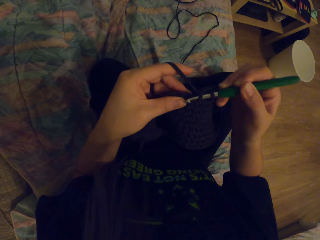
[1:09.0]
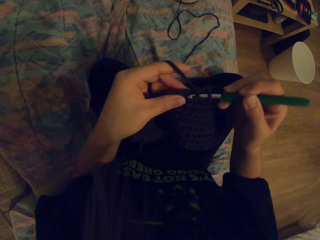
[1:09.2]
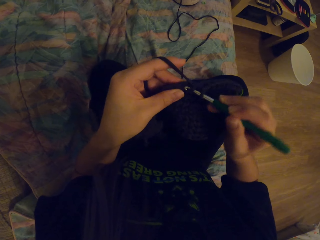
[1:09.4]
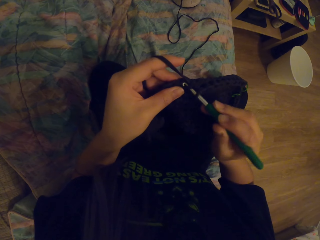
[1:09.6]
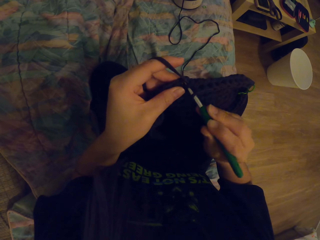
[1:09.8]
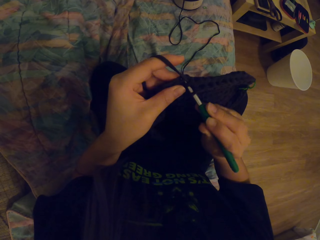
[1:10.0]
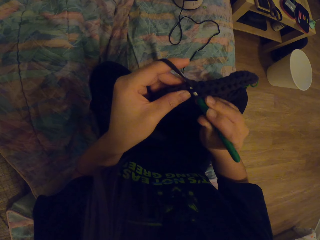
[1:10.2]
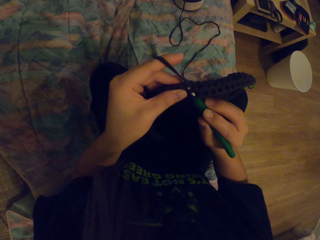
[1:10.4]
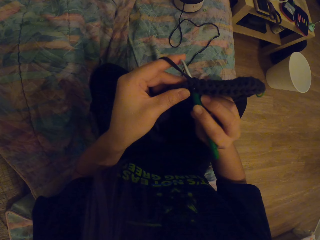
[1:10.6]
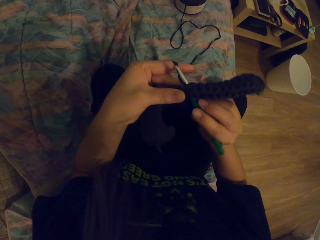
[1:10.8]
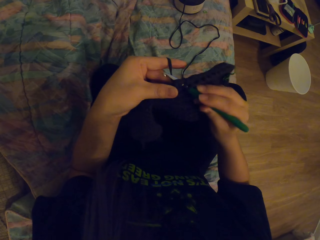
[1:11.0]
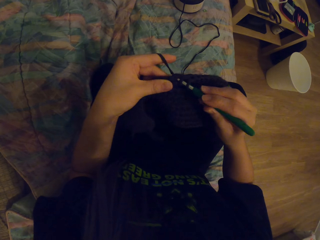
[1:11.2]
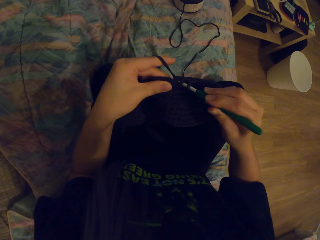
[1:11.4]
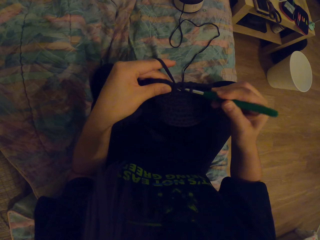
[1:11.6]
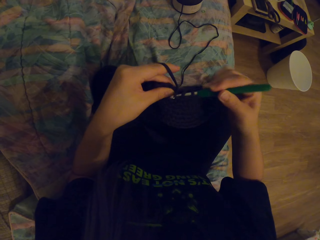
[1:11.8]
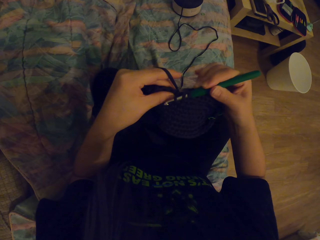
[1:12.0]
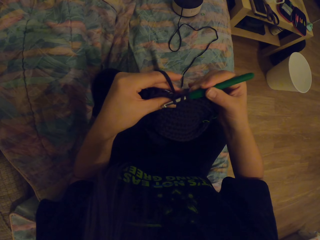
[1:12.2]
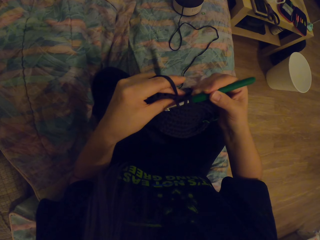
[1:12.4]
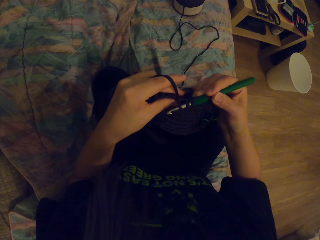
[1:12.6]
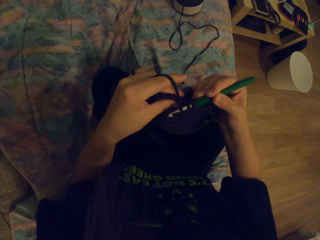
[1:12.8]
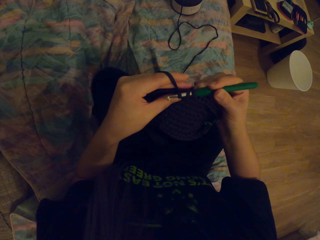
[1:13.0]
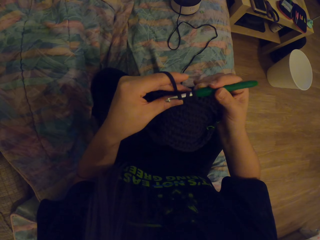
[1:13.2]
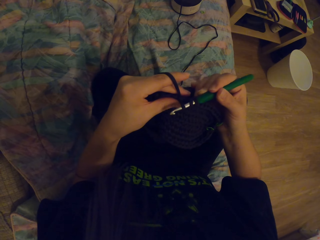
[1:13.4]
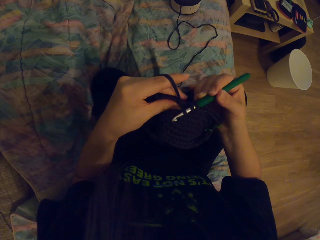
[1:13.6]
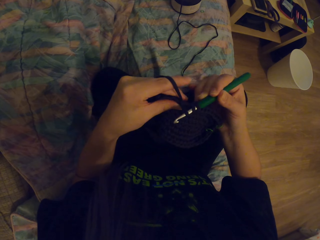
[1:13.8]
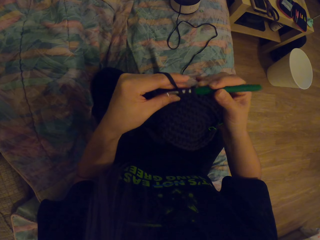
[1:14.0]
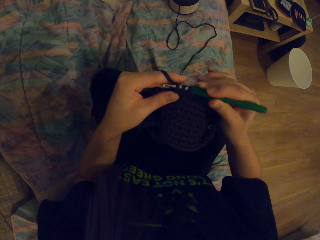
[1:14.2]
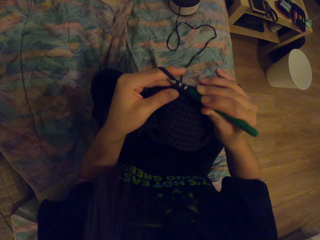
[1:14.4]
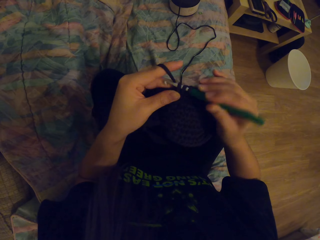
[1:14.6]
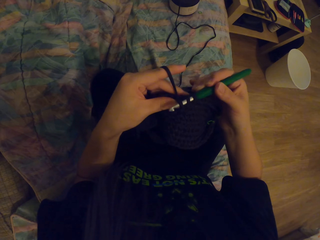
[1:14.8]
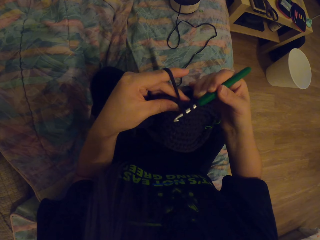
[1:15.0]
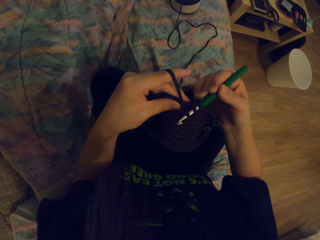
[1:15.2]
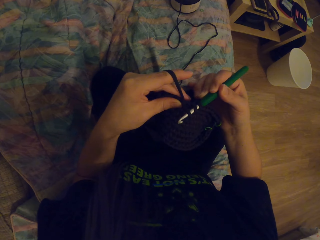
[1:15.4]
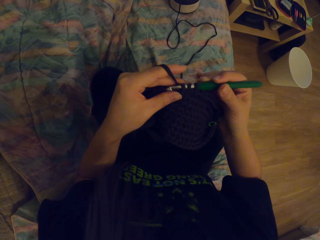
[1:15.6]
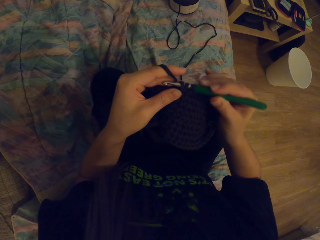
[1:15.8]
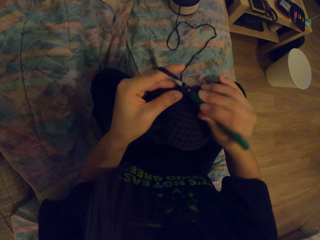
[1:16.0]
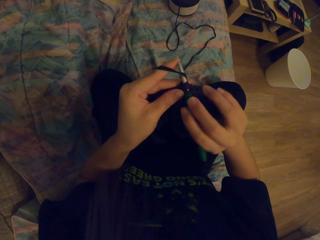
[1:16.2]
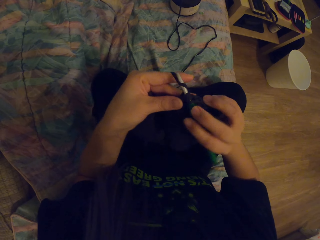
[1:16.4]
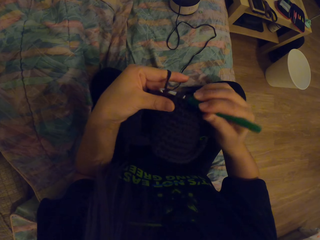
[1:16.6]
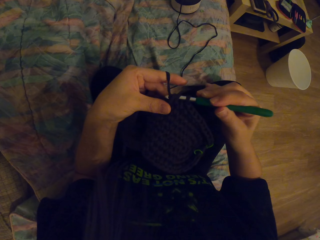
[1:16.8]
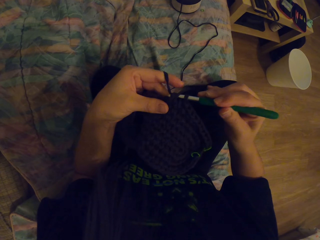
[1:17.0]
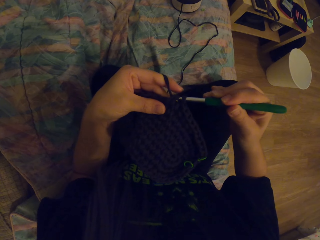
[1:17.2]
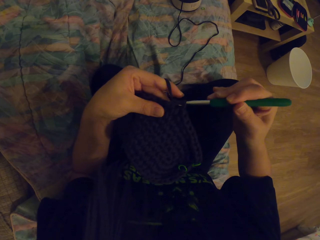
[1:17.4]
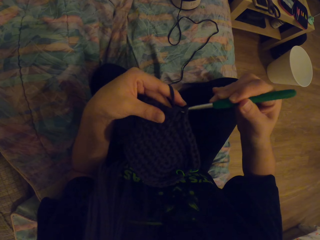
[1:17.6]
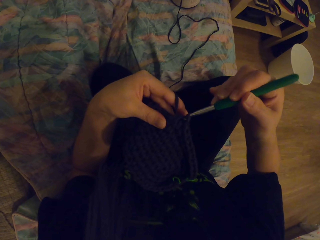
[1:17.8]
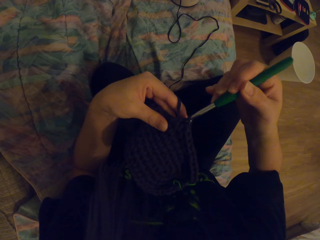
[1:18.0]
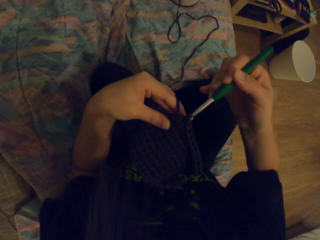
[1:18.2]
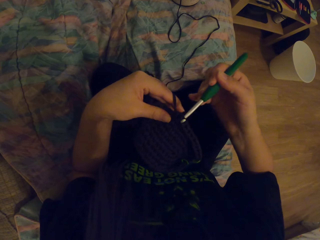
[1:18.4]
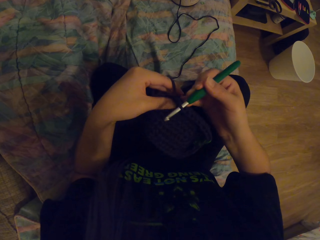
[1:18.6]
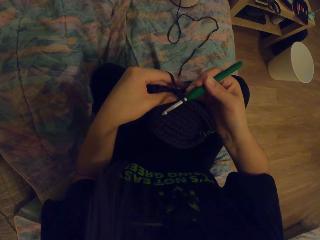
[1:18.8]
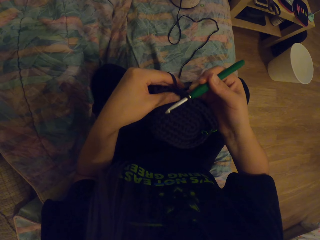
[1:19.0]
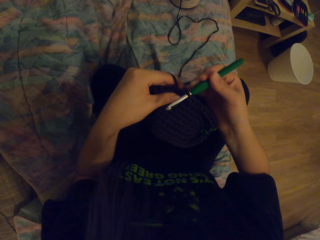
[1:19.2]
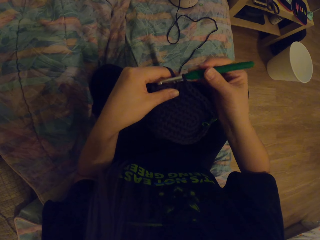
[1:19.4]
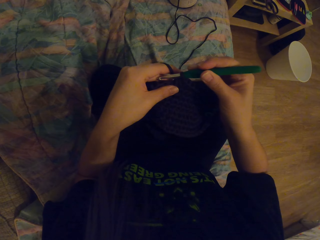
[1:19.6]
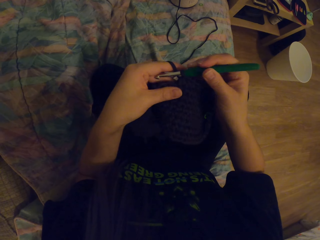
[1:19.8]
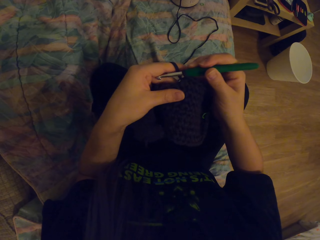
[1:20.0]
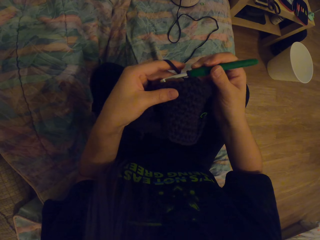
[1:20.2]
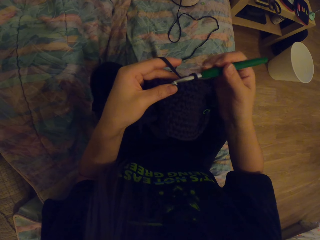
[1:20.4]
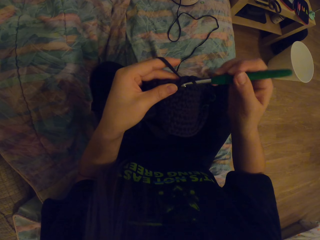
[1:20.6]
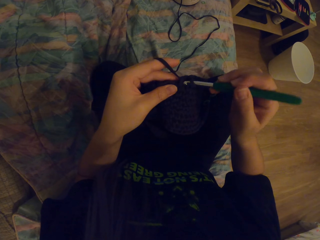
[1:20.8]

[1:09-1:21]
The camera wearer pulls the yarn with the hook. They crochet a garment using the yarn and the hook.

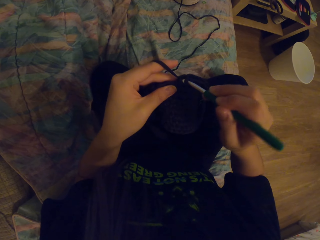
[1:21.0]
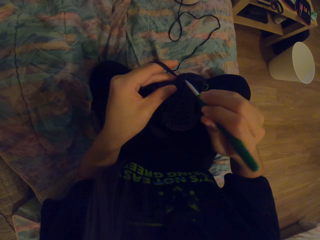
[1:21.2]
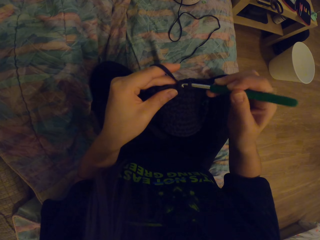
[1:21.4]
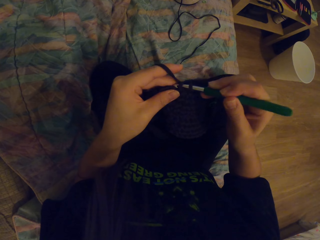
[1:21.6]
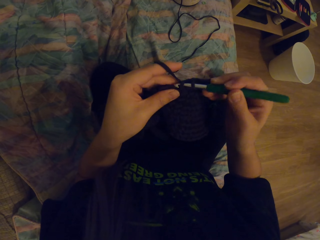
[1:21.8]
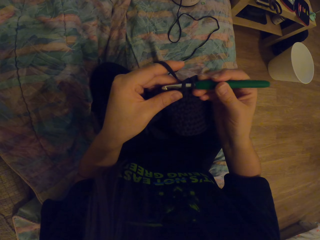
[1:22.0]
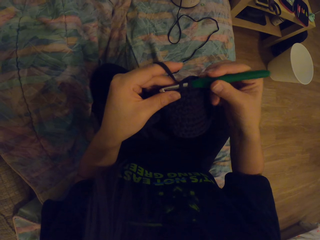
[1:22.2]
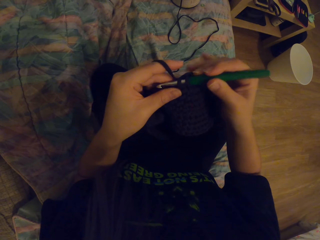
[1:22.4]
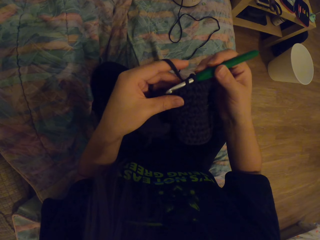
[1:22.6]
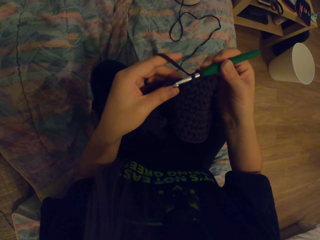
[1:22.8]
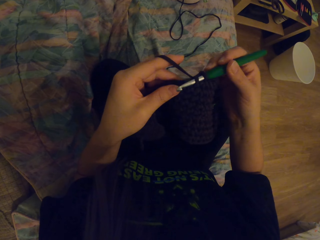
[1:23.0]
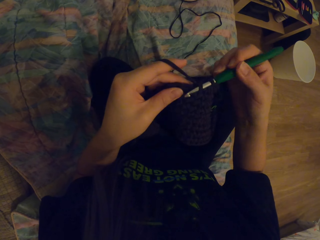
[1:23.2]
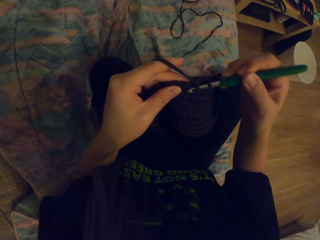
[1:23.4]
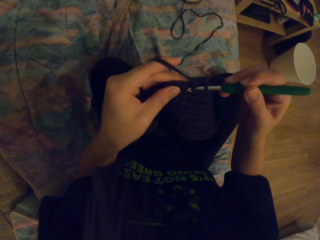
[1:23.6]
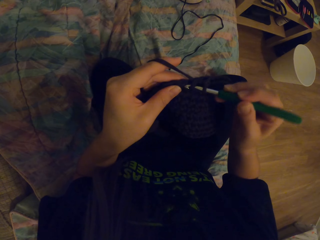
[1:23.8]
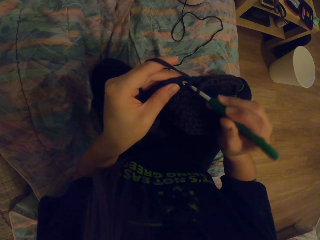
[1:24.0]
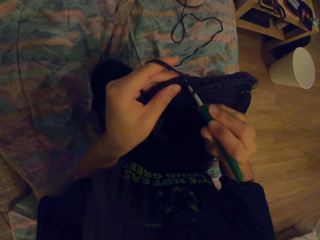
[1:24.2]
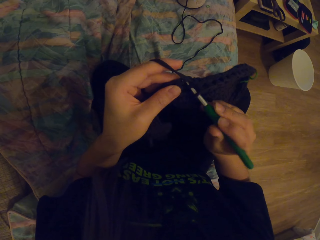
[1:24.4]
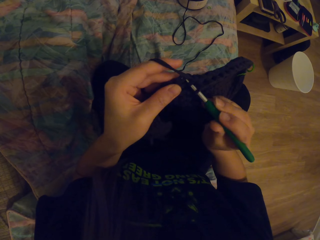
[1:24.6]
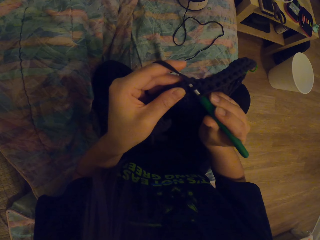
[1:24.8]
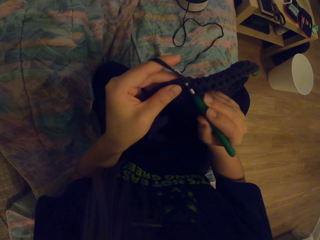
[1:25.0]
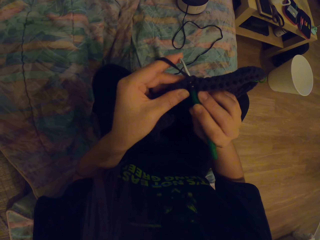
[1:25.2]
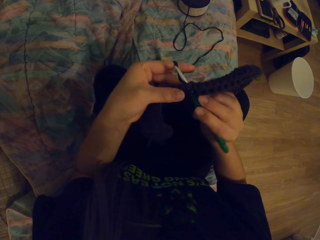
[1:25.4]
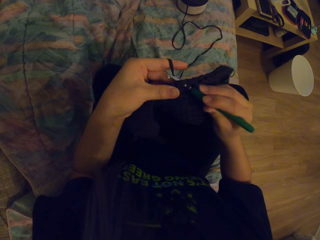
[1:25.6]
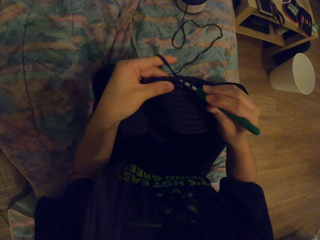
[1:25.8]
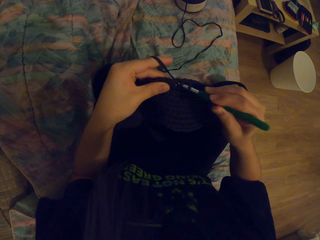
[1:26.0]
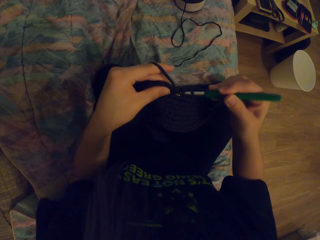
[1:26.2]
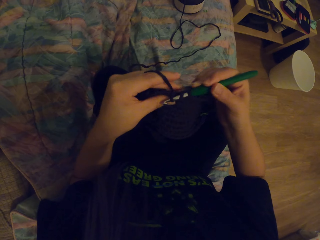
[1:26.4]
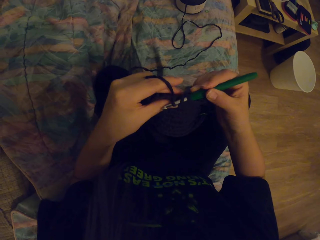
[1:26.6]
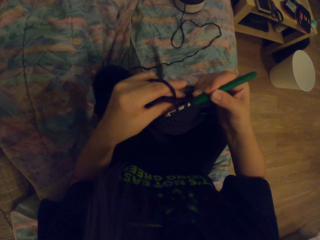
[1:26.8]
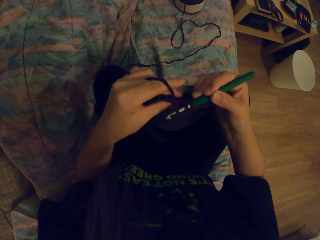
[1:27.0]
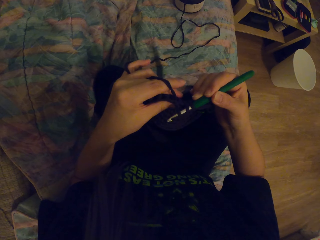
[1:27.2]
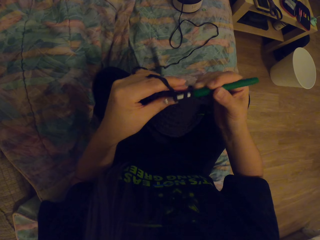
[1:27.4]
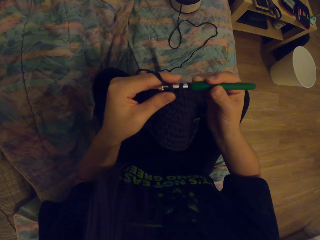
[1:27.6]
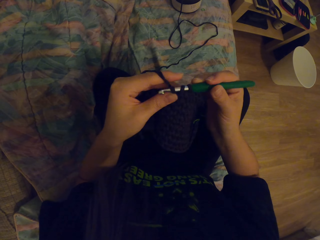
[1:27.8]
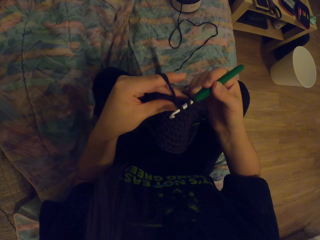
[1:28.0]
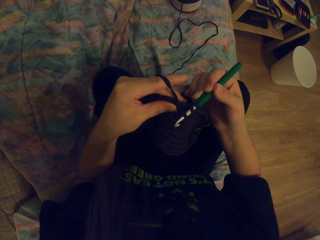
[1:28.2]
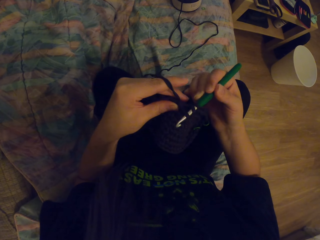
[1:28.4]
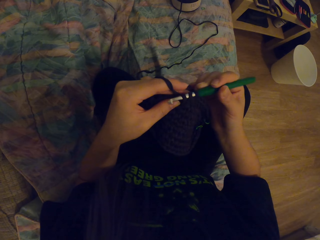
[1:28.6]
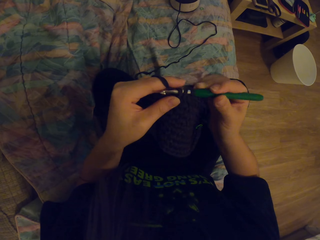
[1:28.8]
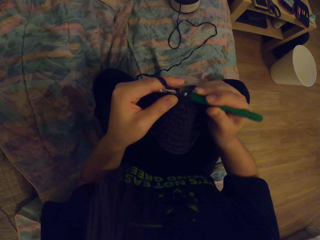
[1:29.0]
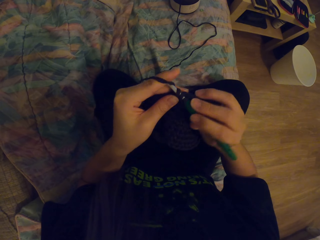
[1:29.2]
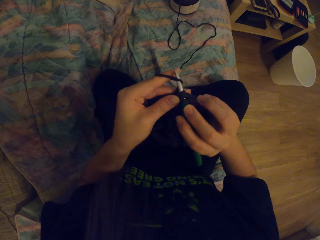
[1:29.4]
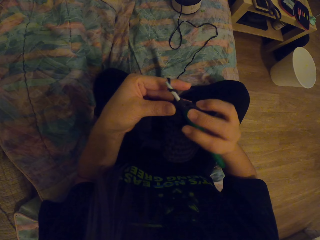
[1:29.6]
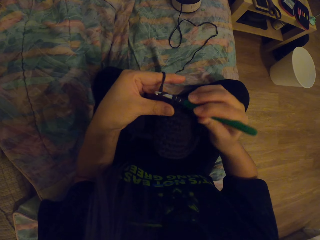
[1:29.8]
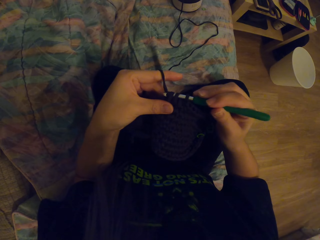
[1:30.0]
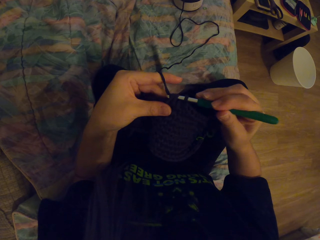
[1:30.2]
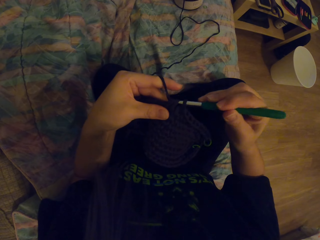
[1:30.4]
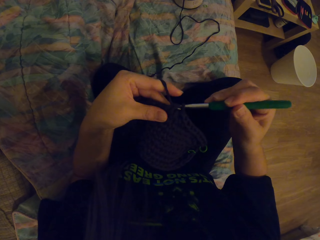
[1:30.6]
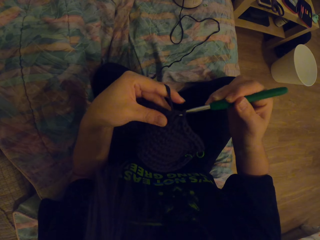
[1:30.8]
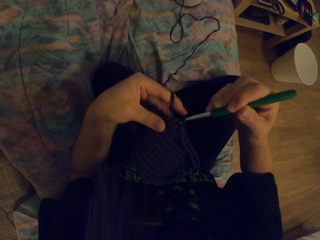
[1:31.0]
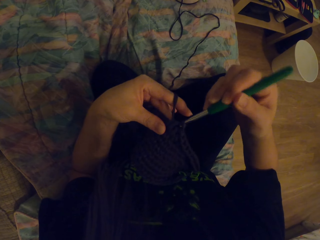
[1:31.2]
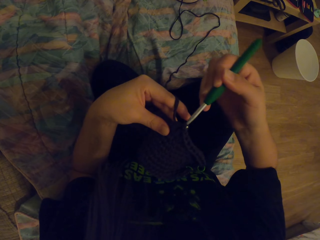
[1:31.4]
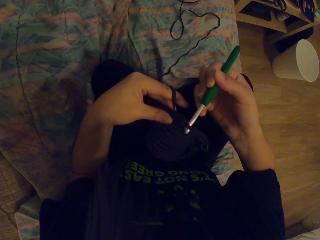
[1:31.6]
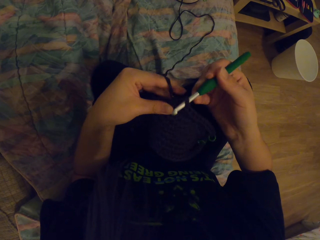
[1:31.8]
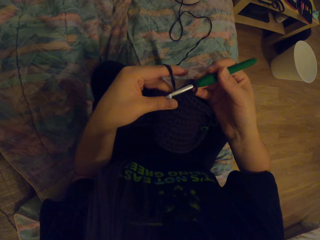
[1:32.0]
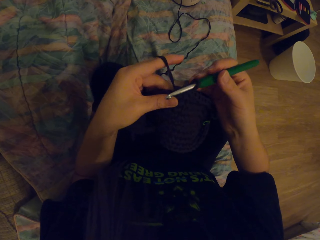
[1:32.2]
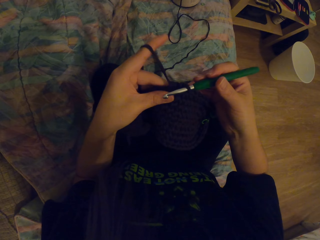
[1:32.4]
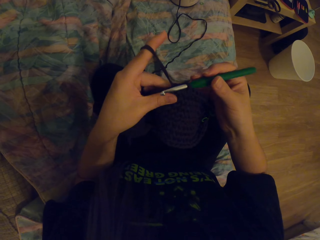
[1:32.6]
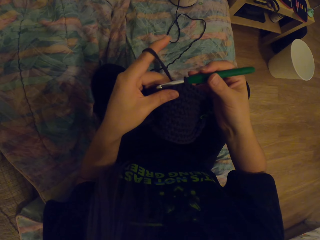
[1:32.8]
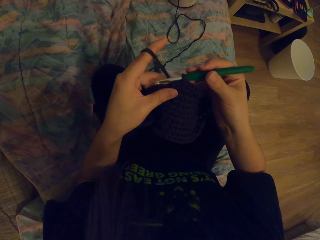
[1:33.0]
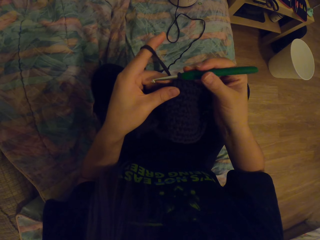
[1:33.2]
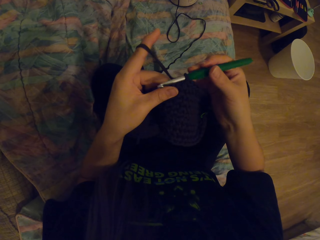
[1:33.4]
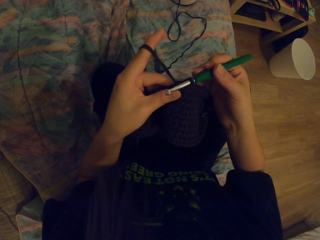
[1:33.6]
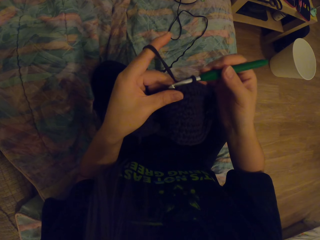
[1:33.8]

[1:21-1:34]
The camera wearer pulls the yarn with the hook. They crochet a garment using the yarn and the hook.
